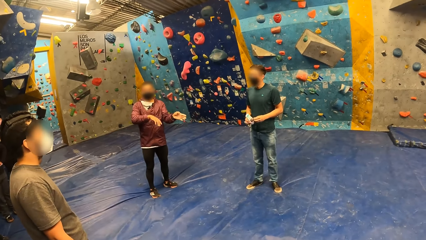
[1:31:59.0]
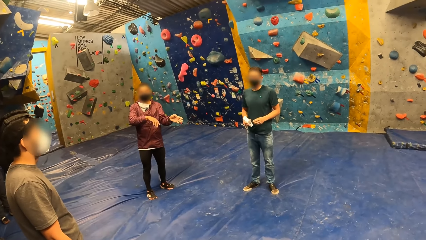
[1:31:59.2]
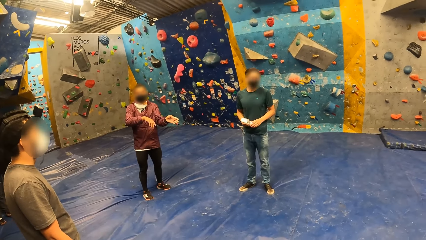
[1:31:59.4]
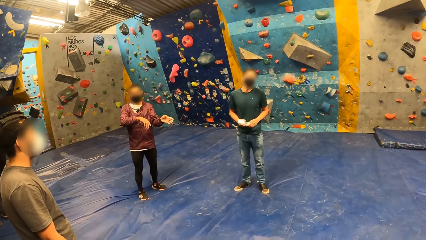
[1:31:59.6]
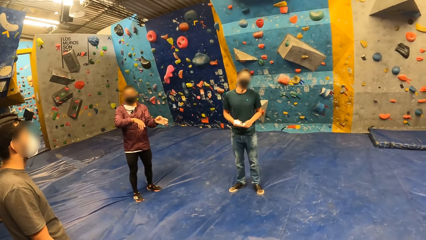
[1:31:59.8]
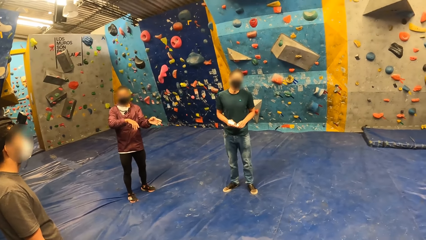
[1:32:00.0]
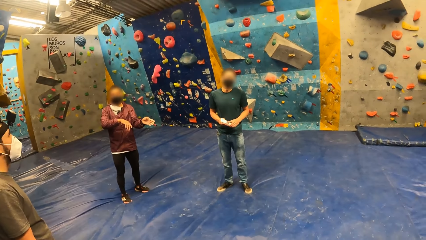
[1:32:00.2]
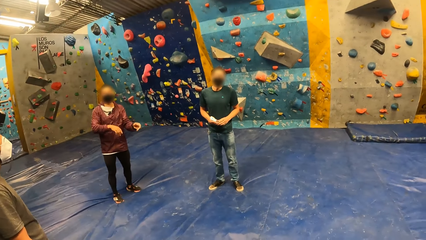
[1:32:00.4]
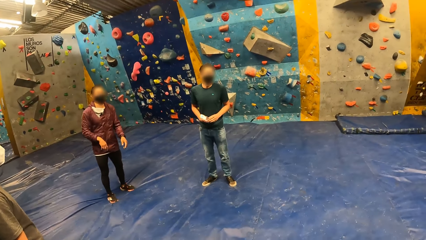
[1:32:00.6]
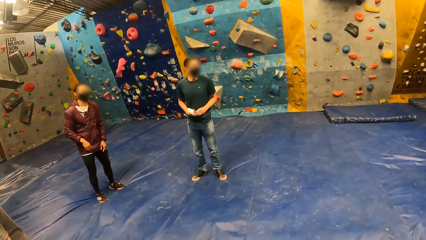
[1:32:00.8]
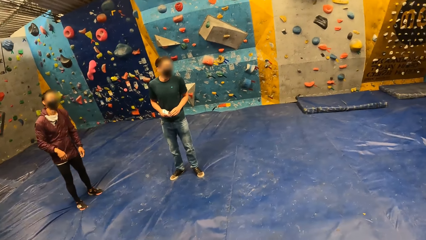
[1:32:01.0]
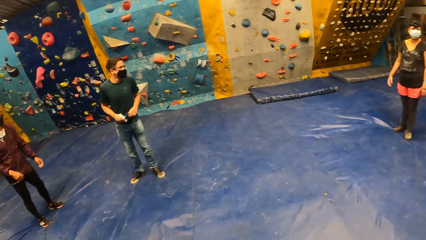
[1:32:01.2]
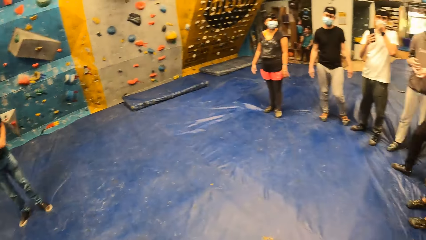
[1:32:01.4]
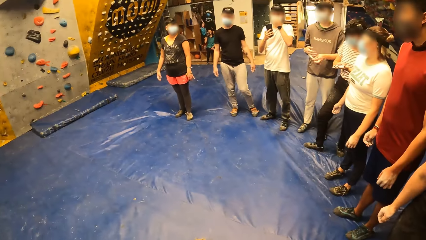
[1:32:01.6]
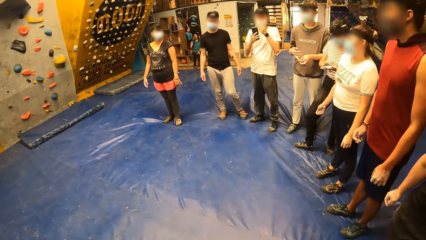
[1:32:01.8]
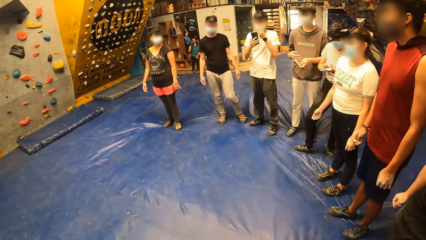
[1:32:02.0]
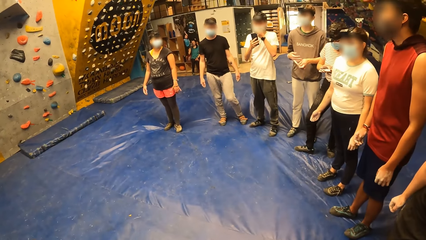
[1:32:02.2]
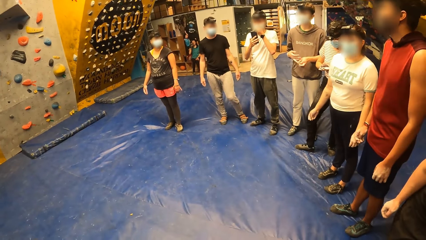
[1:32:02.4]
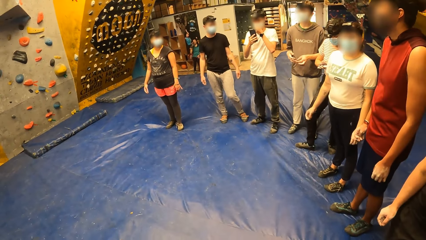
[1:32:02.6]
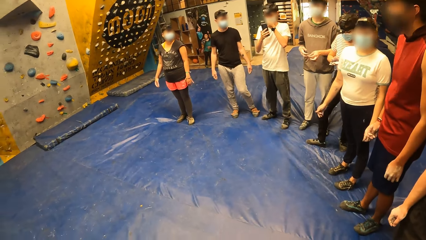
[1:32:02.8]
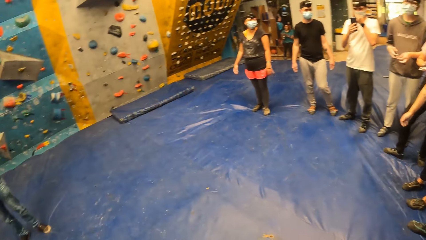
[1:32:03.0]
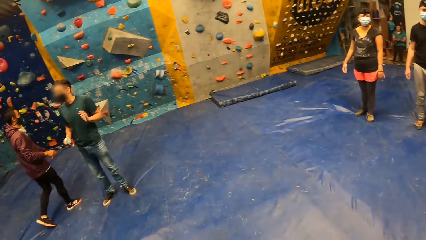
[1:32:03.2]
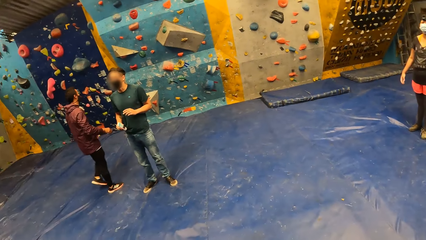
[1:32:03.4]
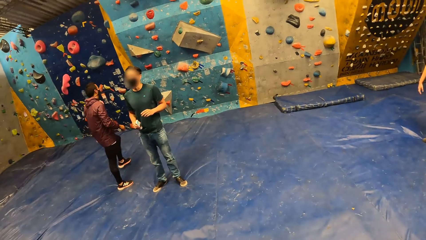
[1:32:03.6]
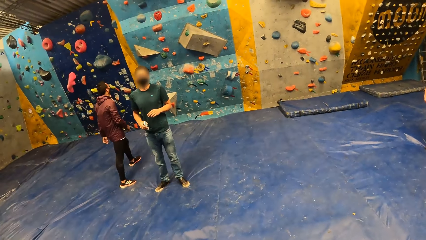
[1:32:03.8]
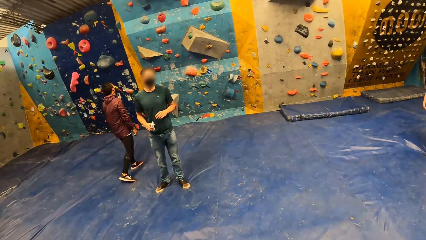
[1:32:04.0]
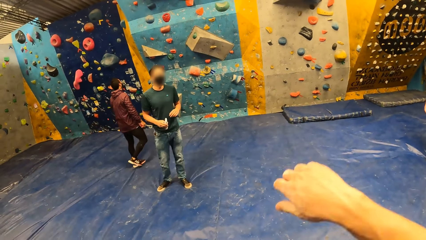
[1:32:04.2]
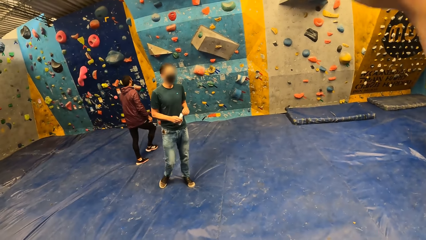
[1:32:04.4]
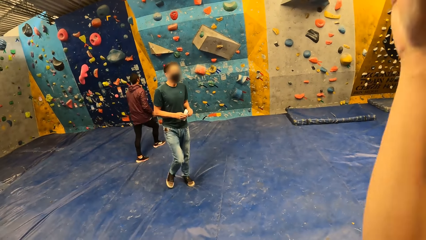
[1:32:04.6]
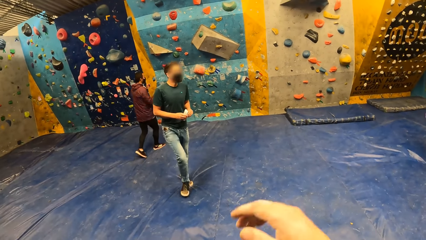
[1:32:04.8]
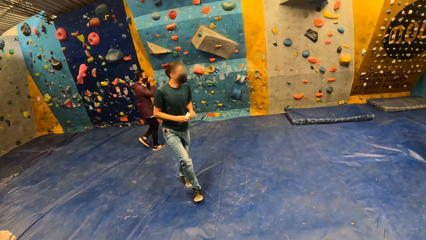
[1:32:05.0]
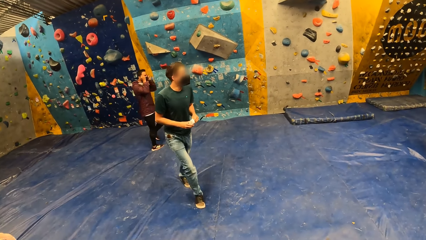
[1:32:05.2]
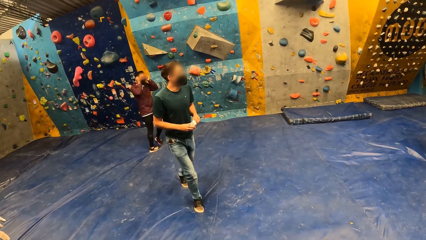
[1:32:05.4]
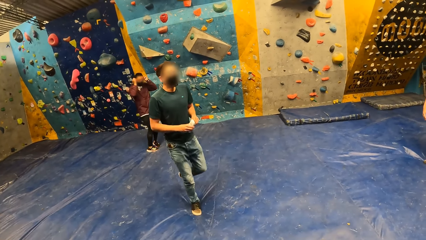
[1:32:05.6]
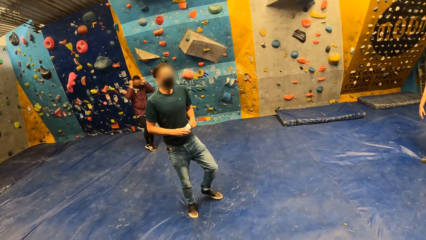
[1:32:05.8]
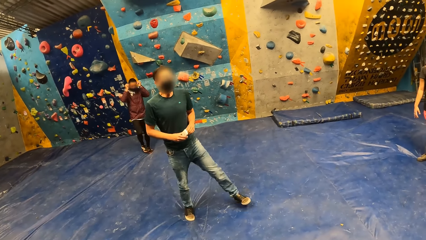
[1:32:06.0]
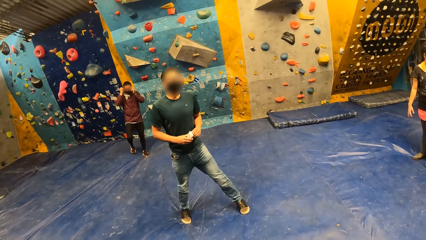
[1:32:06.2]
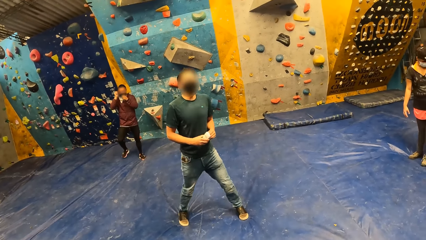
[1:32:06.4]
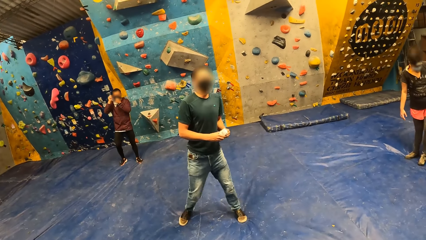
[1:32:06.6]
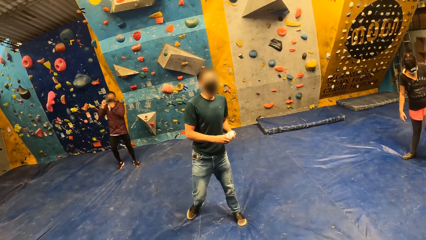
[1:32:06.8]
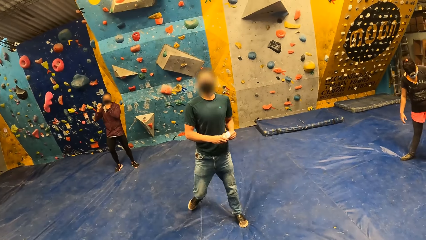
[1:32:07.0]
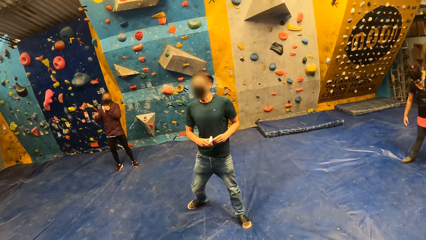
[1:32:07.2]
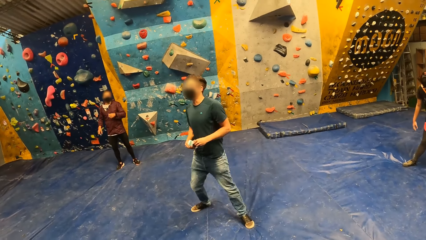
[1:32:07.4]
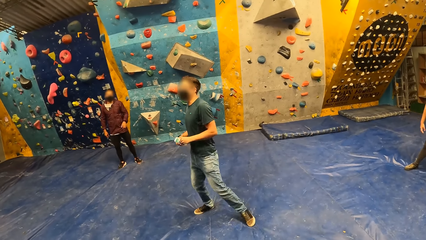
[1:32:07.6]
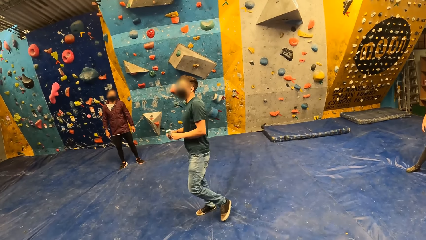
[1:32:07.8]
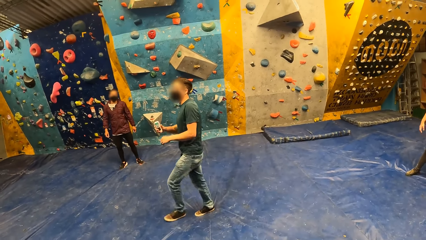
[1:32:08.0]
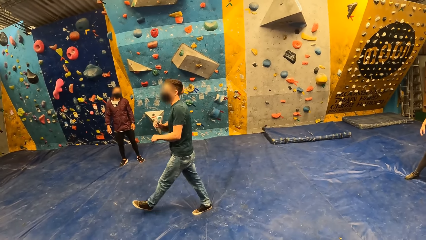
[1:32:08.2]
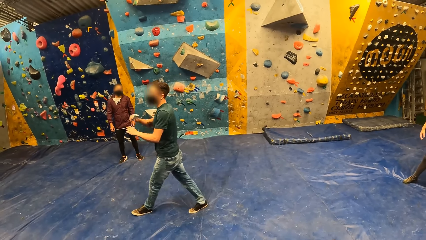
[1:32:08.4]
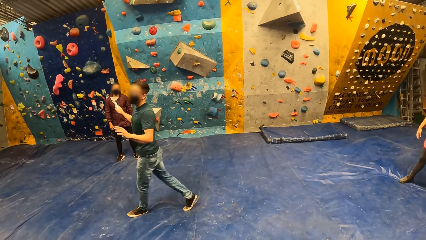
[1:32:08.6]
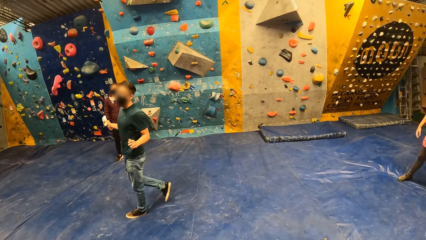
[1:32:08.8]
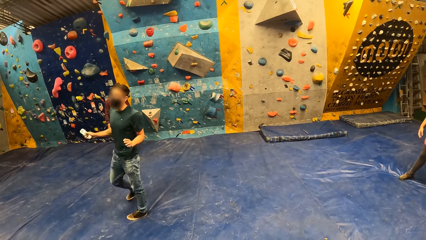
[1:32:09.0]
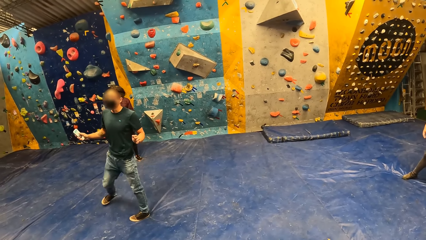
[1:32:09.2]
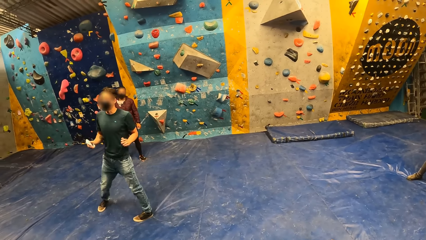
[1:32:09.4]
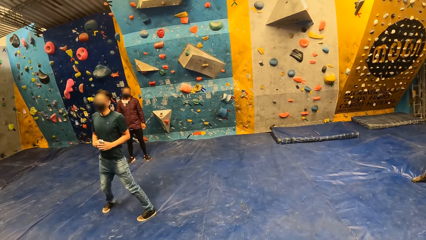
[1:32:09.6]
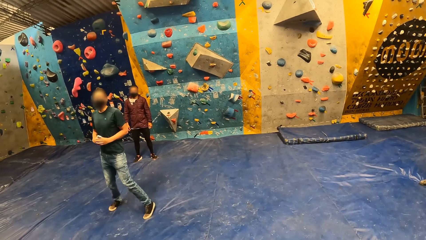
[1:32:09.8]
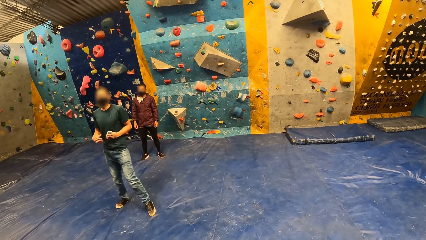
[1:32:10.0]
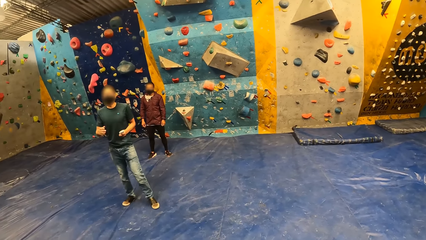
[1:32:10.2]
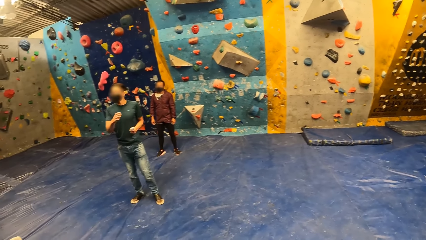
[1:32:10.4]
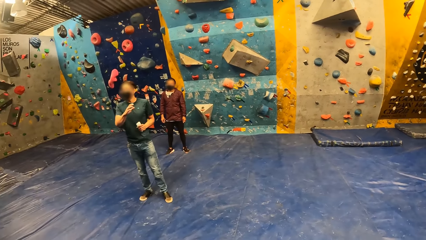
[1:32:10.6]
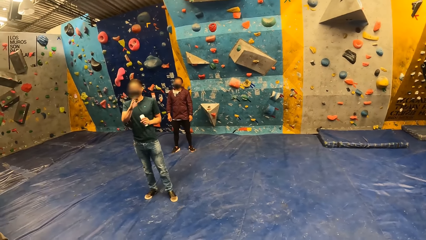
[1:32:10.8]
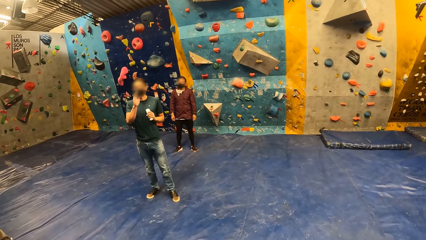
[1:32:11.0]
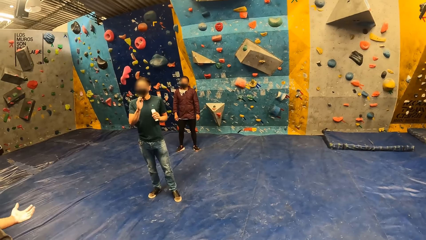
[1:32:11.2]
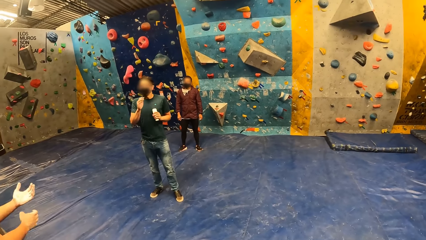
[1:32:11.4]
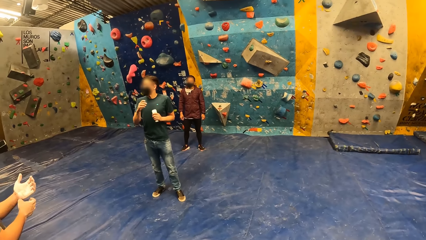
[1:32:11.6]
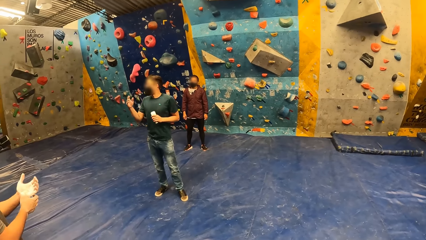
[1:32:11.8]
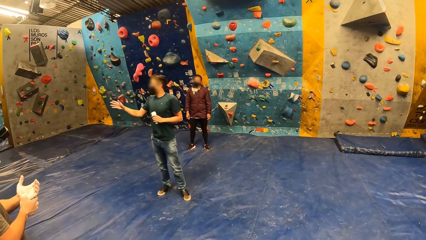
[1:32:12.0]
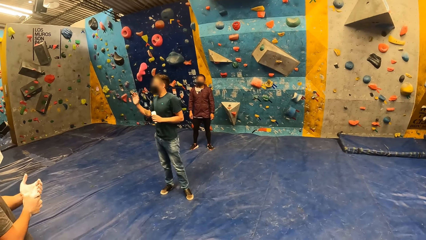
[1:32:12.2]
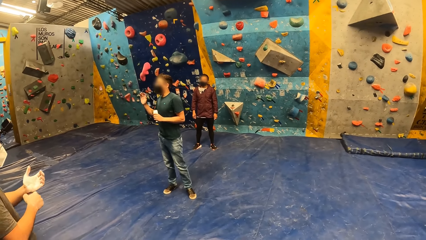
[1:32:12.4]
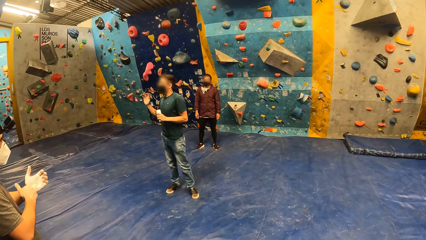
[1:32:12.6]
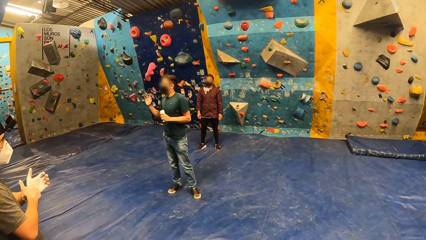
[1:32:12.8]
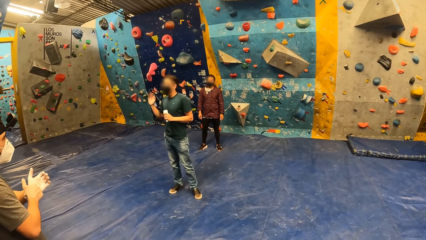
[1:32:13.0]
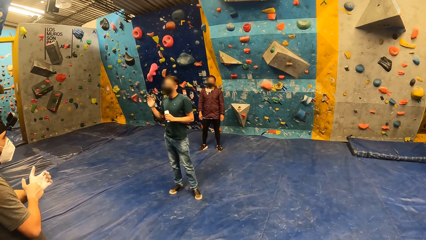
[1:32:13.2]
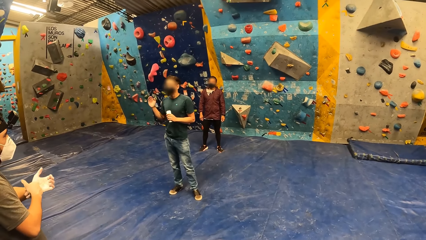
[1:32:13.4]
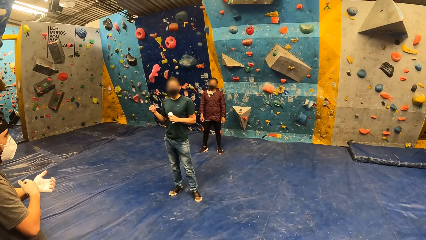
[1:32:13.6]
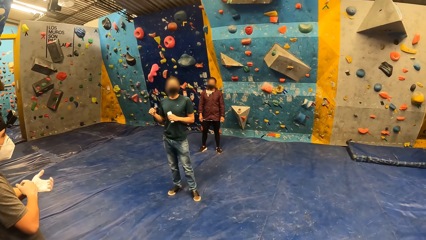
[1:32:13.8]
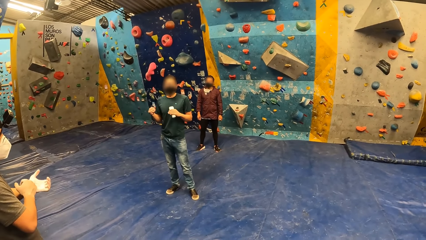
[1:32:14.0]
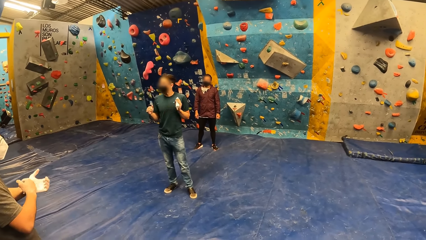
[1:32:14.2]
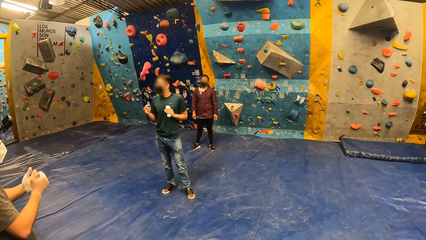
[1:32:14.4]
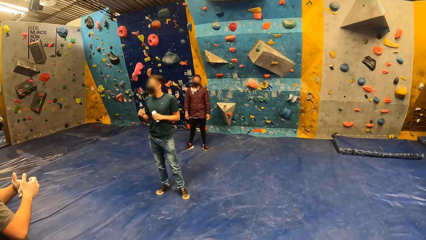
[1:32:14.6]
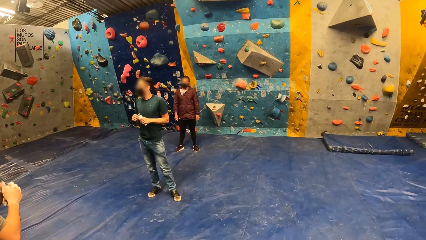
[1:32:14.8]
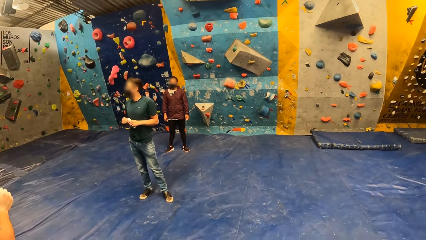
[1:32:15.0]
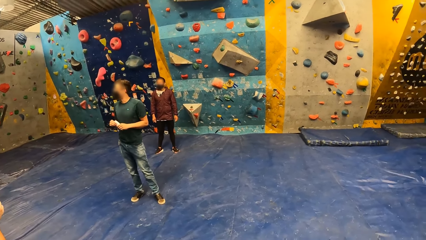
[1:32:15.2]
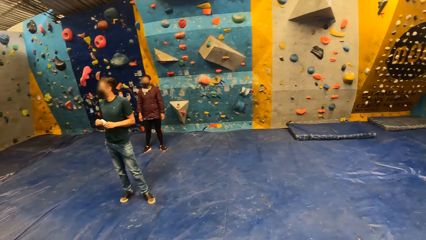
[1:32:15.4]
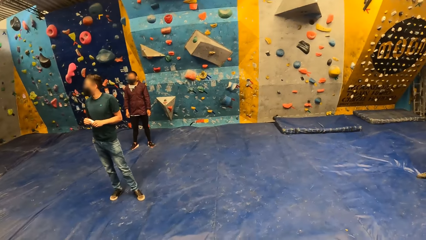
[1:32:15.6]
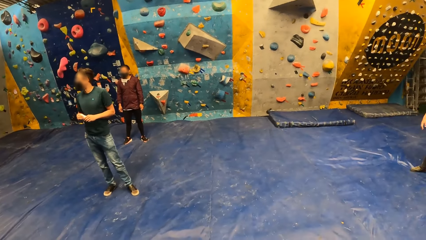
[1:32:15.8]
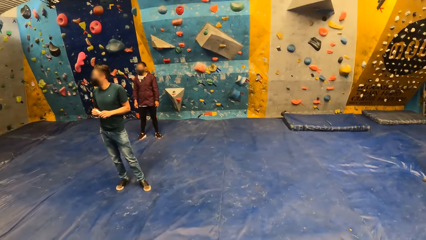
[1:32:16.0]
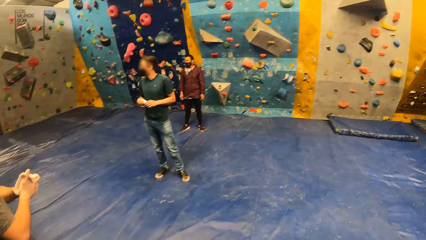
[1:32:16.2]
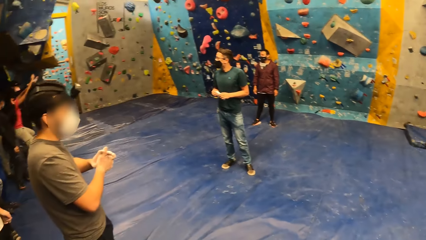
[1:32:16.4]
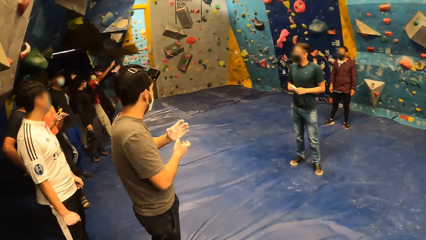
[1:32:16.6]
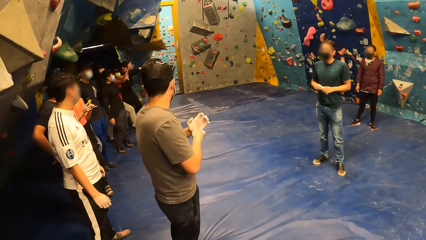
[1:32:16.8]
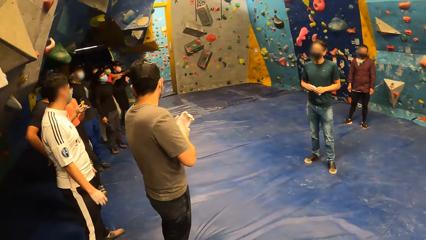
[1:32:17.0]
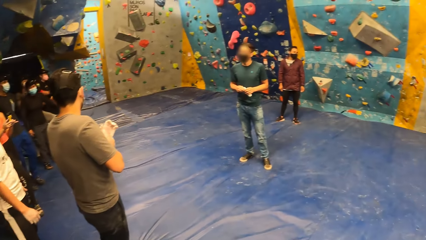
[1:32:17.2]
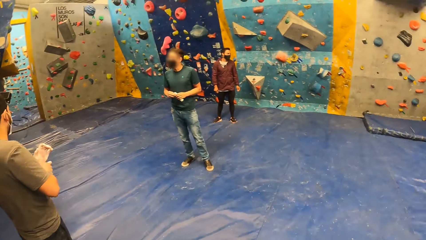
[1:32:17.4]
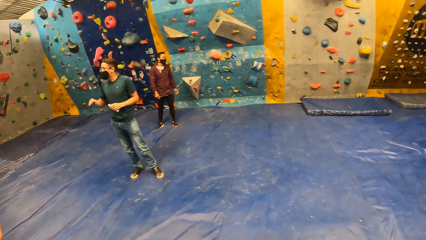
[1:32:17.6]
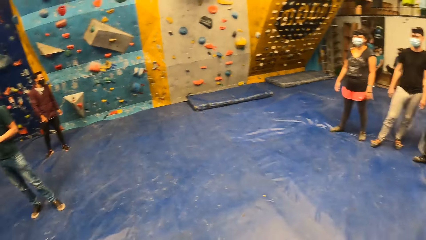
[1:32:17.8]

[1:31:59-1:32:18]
A man adjusts a face mask with his left hand. Another man adjusts a face mask with both hands. A third man holds the bottle of lotion with his left hand.
